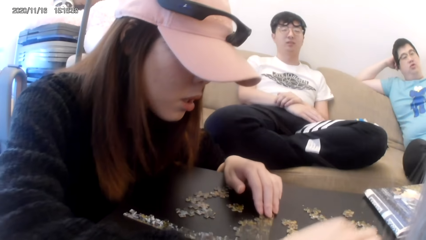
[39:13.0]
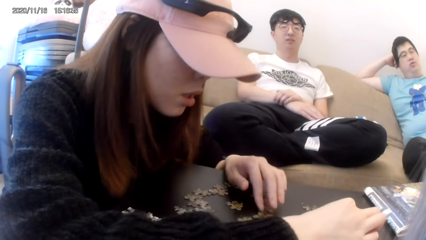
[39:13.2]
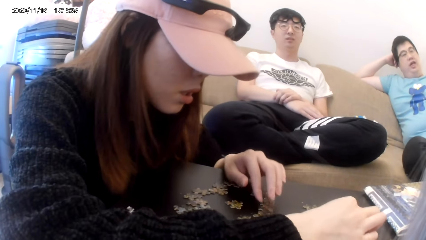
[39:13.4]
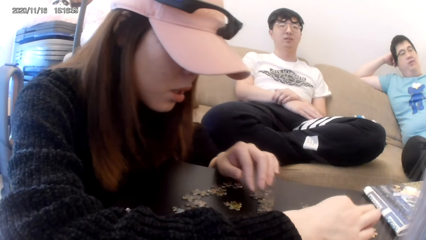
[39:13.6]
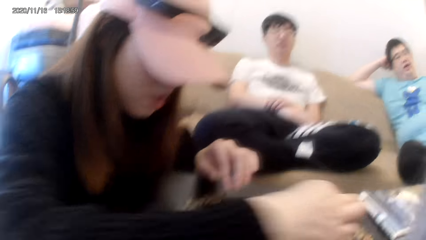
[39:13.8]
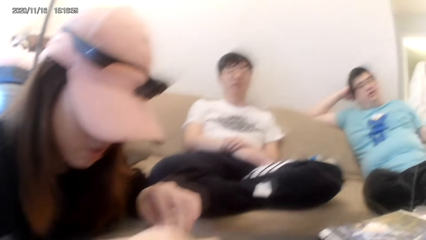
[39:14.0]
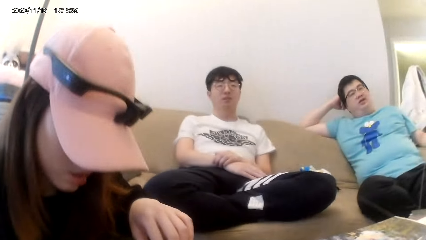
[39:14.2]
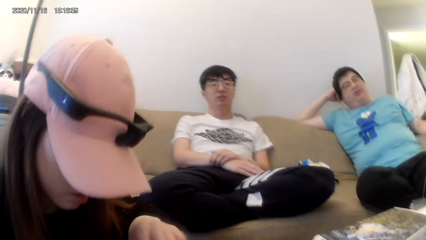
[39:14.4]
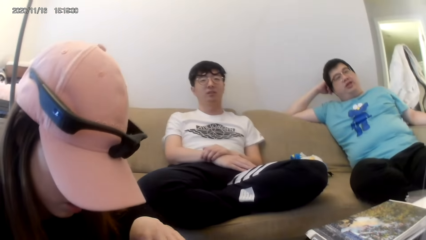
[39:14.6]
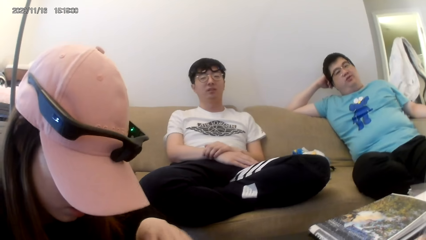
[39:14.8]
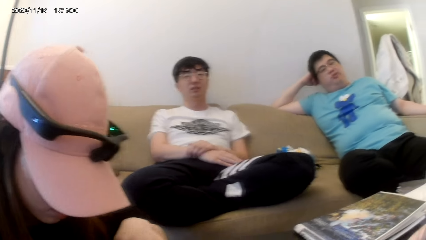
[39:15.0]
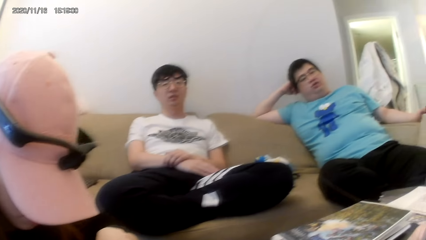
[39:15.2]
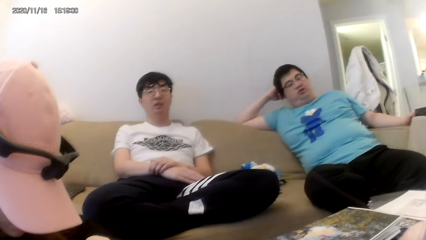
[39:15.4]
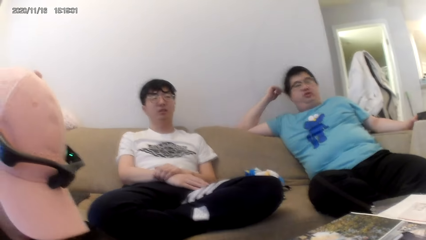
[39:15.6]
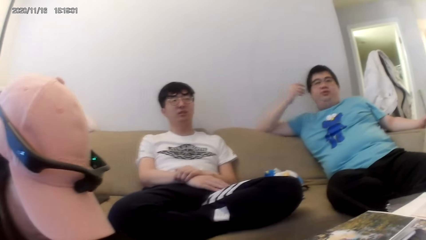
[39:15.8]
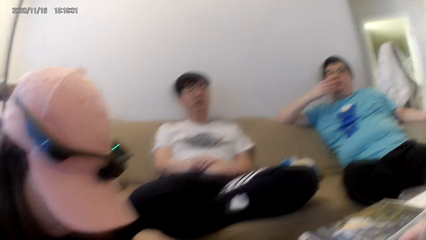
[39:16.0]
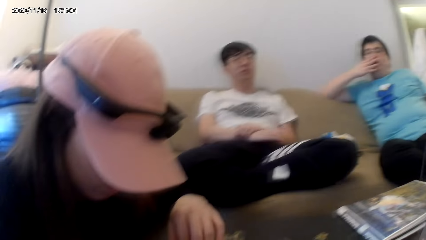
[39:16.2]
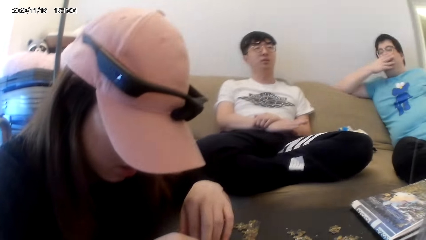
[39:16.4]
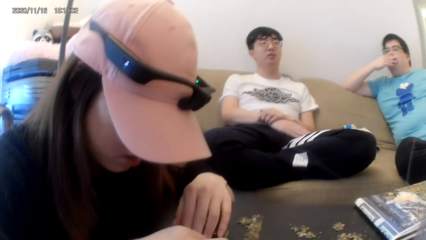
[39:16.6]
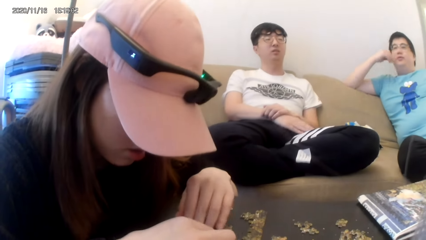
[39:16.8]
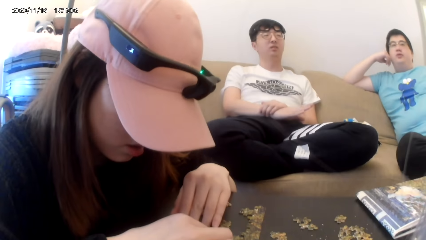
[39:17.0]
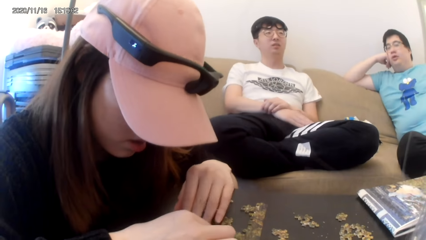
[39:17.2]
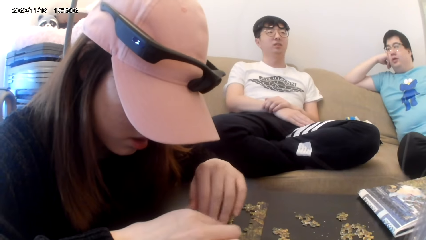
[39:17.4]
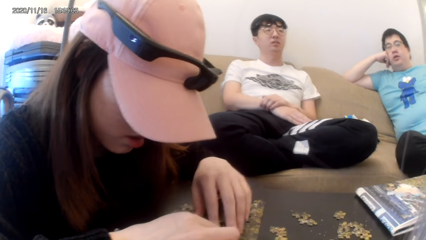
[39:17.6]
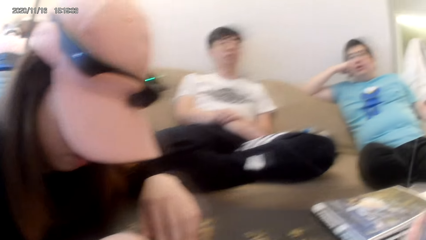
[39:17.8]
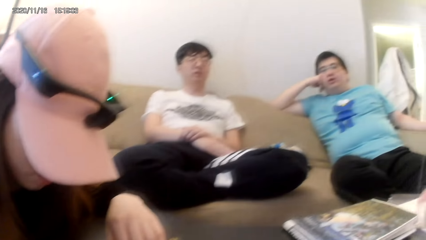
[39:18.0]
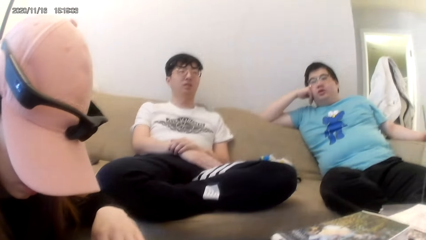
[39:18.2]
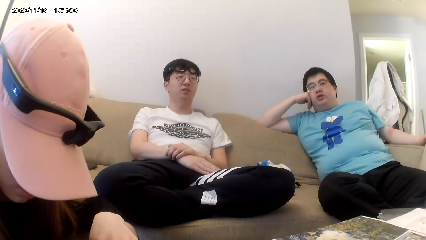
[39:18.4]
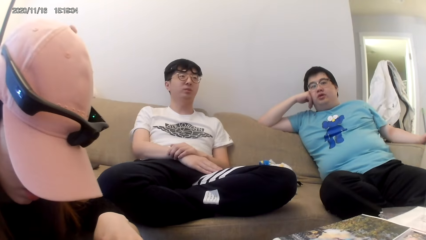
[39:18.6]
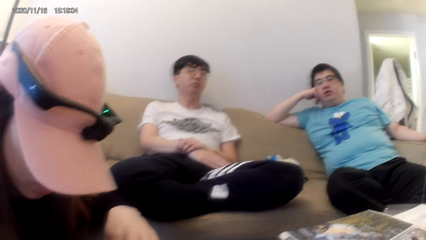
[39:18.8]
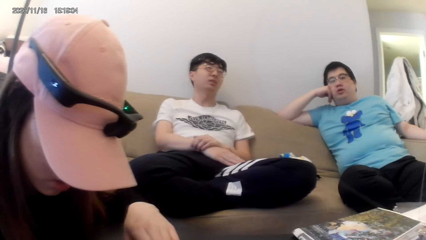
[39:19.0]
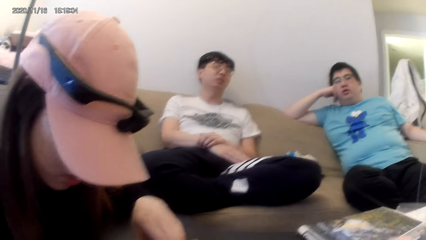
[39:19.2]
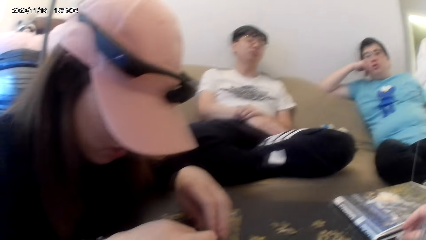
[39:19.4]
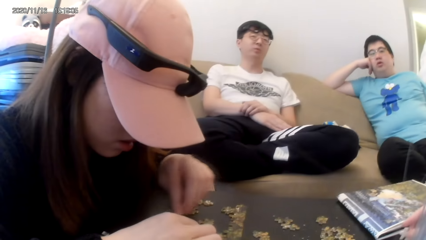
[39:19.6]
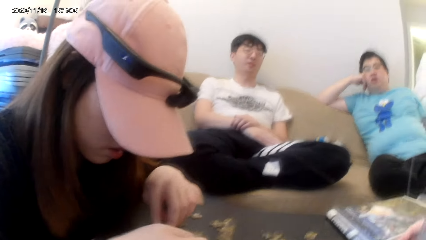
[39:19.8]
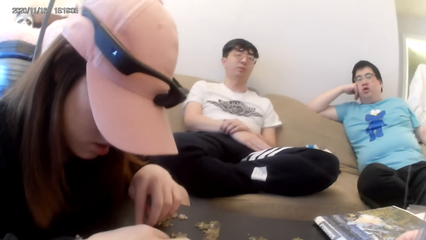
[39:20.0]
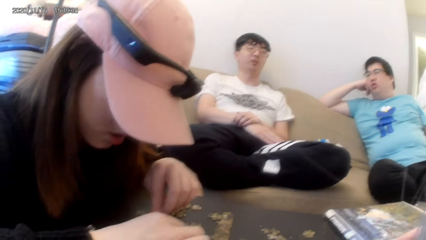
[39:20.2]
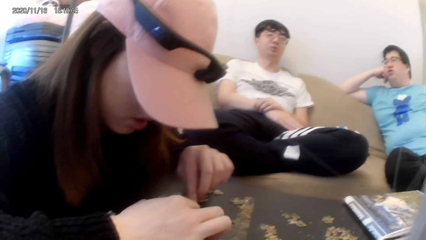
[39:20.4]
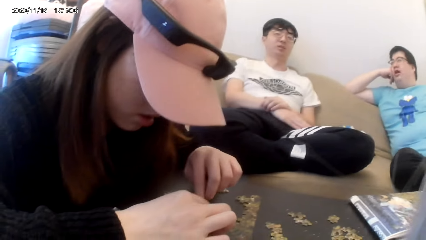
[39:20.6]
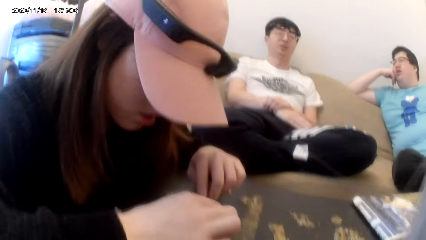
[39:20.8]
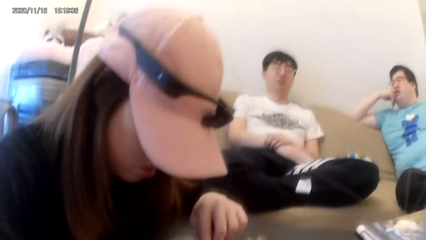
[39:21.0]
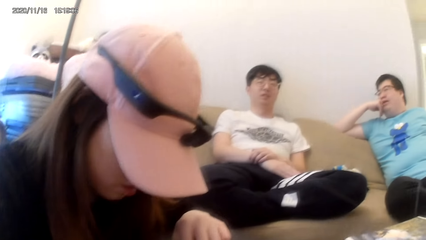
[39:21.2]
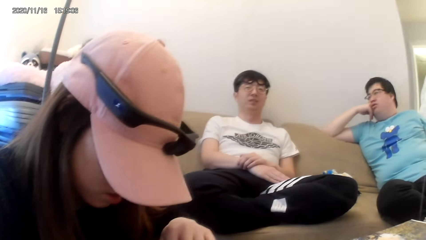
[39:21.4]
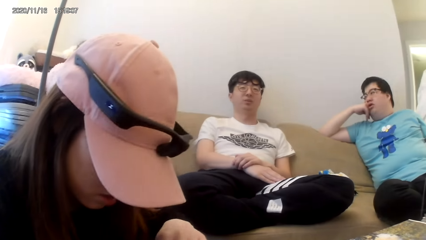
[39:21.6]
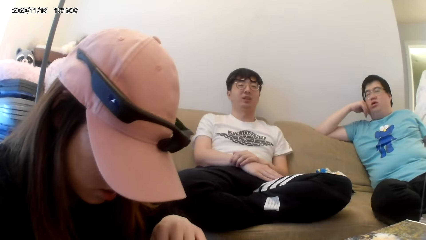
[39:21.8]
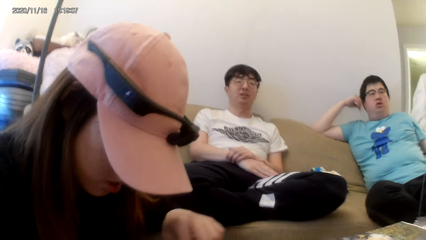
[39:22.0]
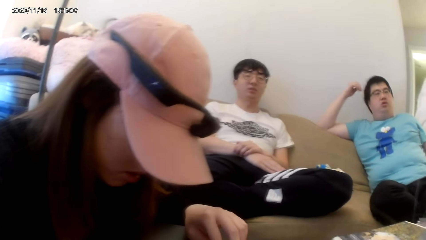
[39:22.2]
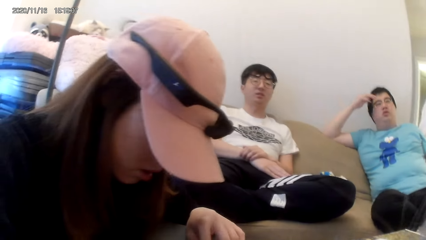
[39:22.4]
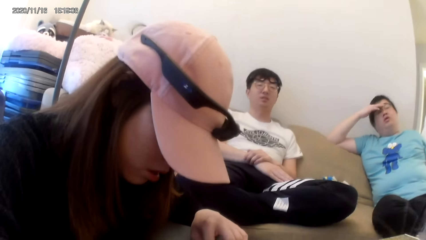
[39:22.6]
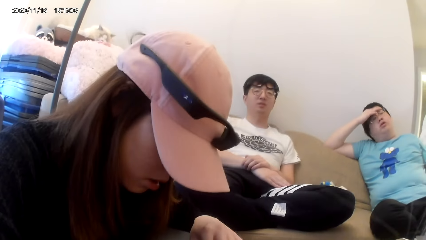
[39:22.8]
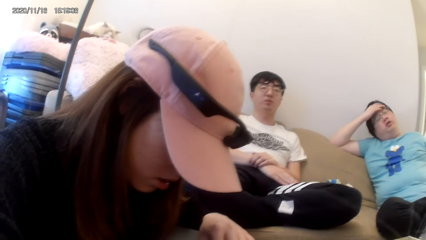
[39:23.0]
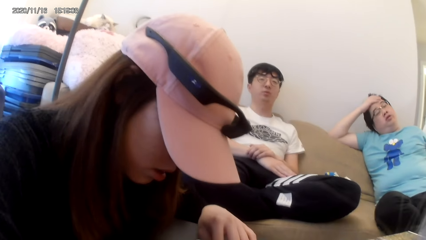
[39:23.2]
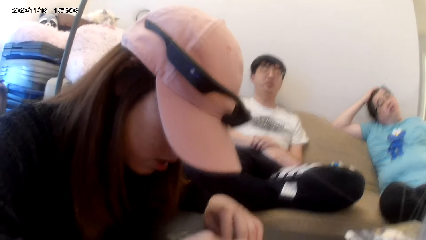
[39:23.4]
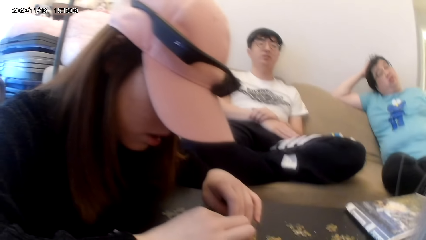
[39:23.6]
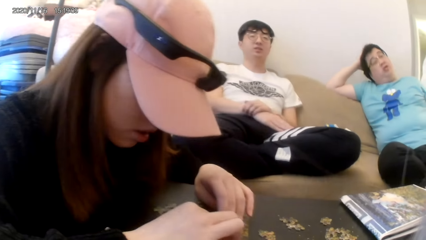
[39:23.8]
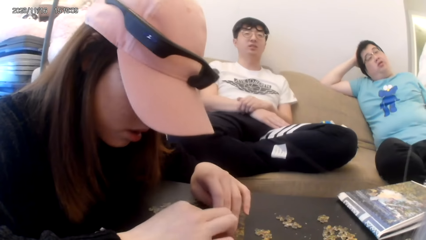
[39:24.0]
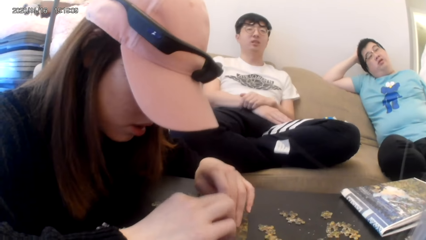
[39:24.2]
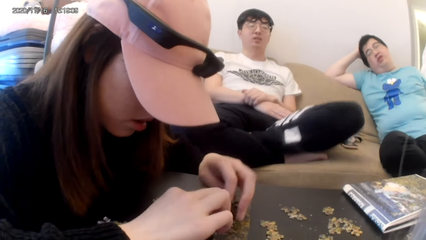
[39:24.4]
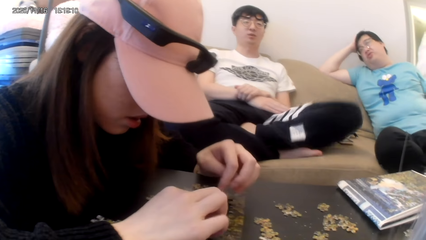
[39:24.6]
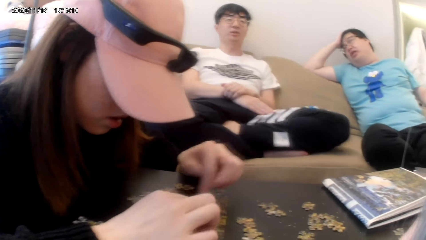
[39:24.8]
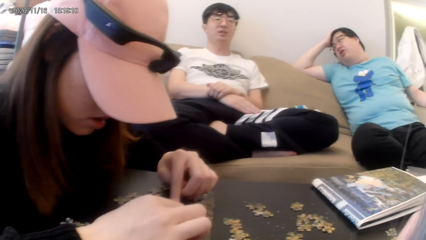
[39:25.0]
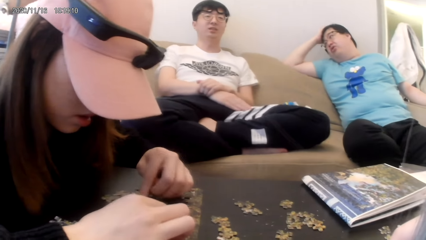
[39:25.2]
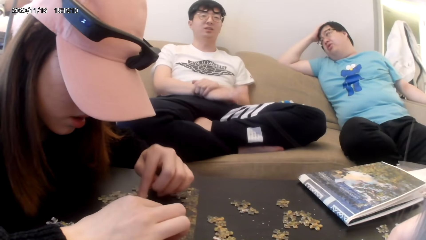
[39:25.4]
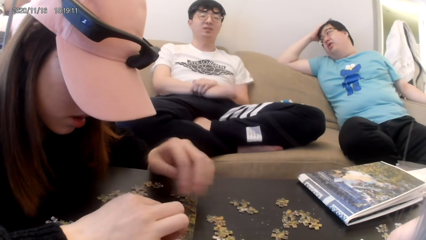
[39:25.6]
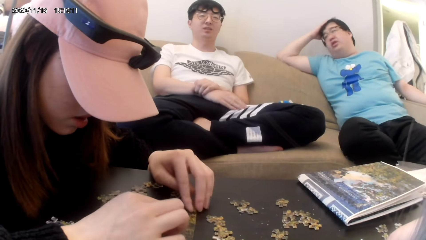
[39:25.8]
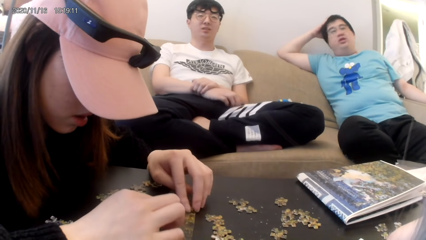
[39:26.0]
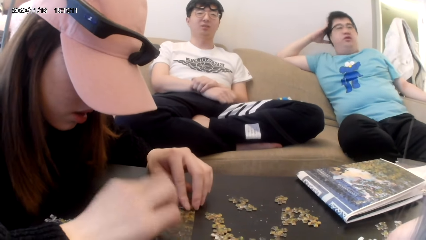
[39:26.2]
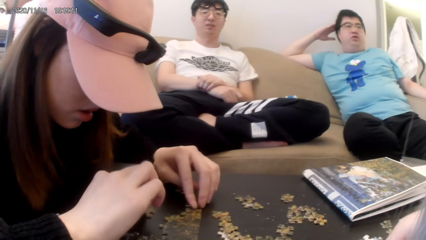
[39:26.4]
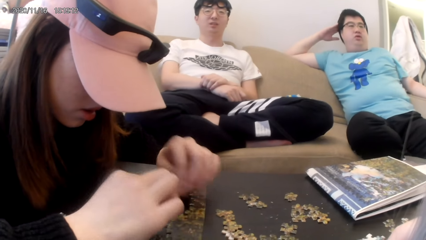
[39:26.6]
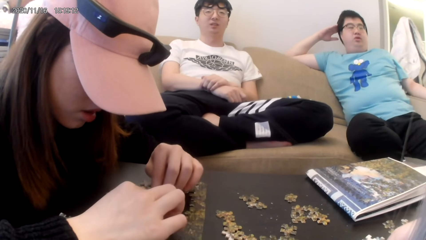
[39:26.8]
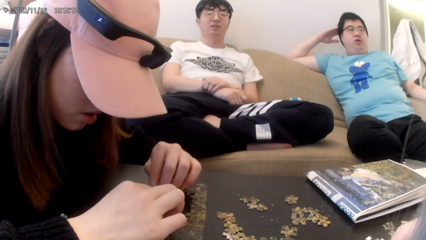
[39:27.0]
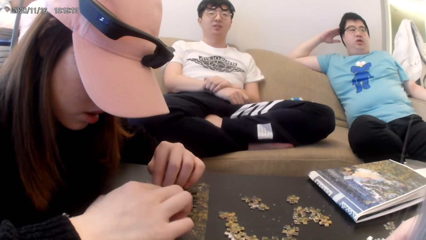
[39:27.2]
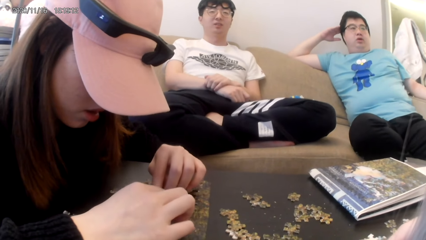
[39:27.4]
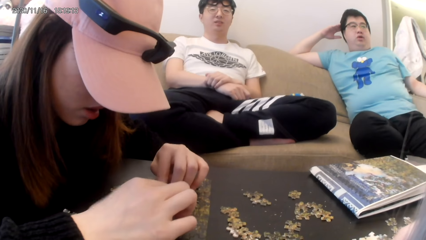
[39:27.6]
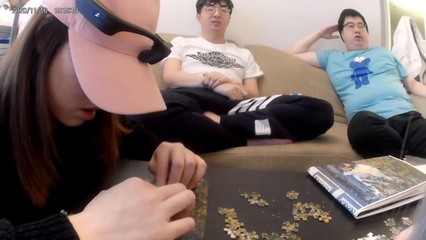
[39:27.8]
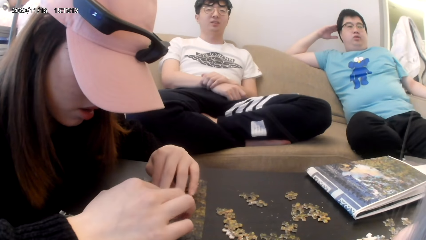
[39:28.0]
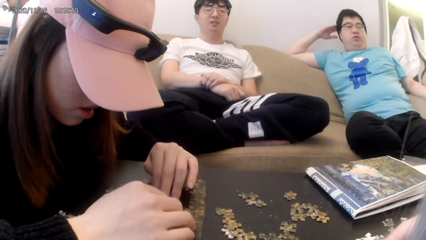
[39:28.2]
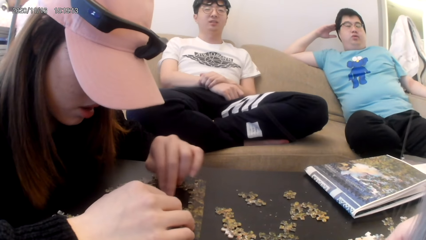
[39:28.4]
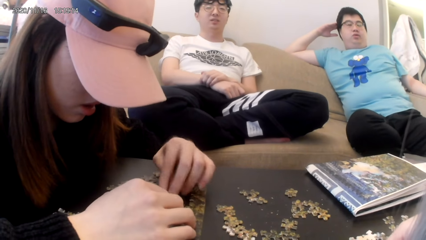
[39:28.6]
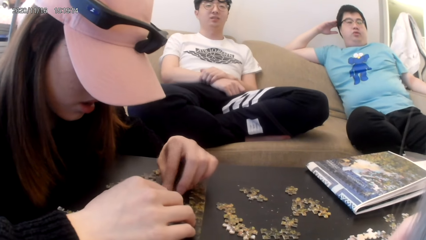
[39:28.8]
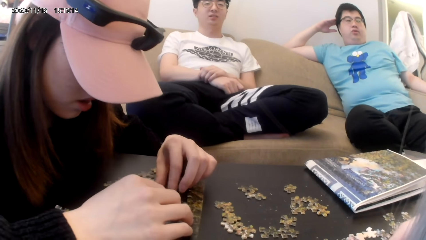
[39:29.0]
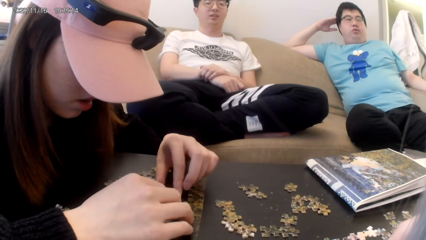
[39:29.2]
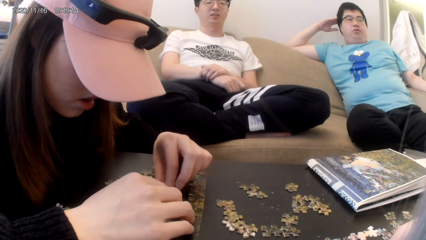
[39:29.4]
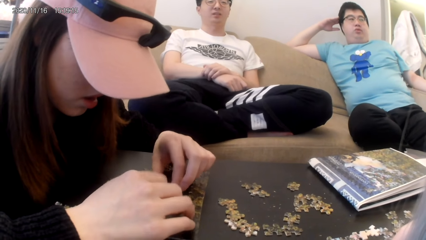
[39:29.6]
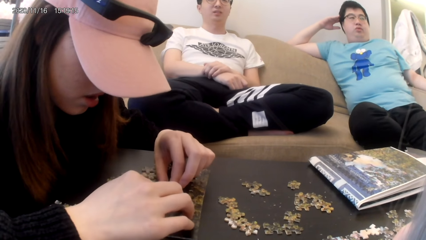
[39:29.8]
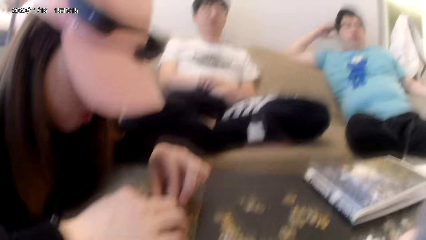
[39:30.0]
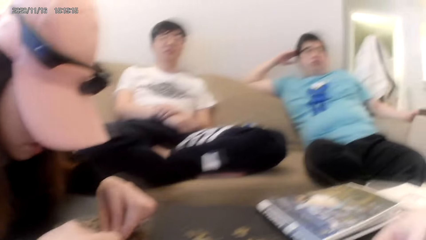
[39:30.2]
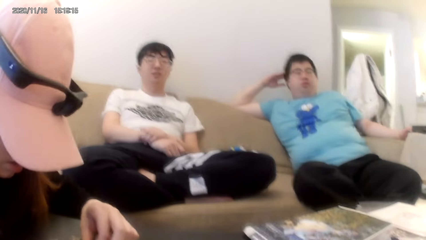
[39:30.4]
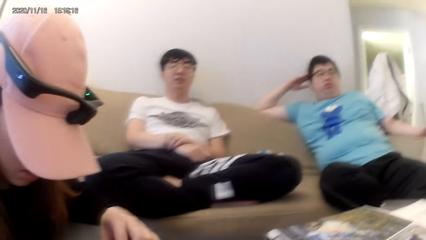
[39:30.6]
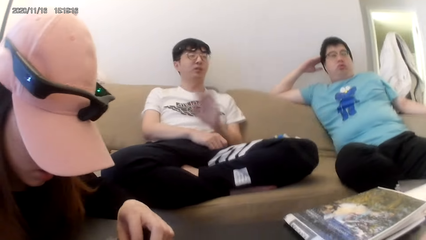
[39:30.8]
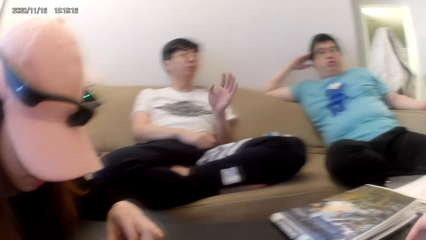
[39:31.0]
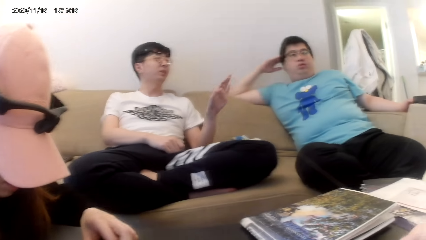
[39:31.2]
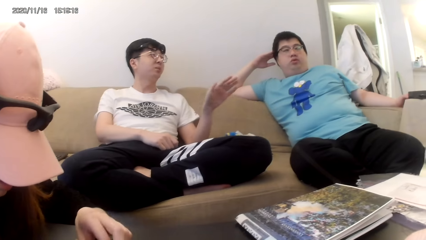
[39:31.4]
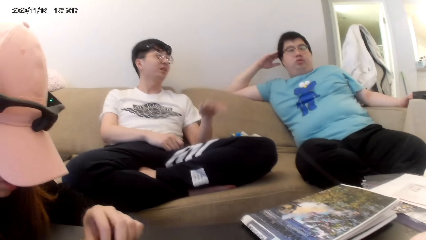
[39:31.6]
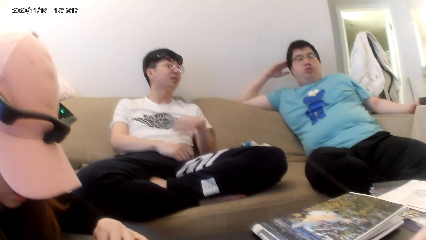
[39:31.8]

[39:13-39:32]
The camera wearer dialogues with a person. They dialogue with another person. They play a jigsaw puzzle. They dialogue with the other person.
